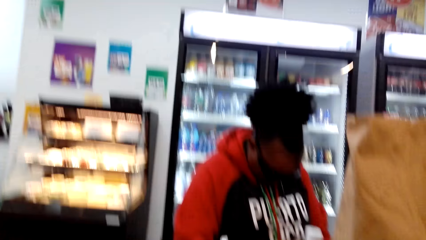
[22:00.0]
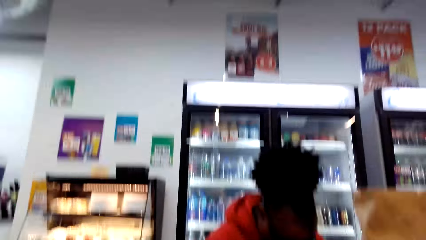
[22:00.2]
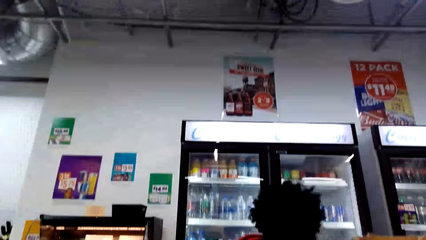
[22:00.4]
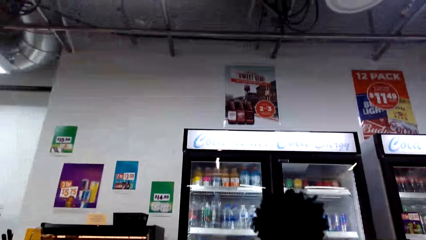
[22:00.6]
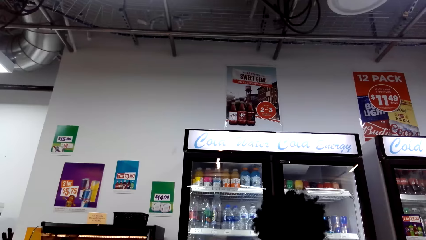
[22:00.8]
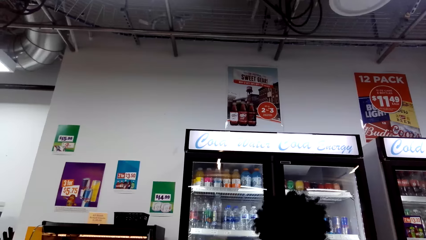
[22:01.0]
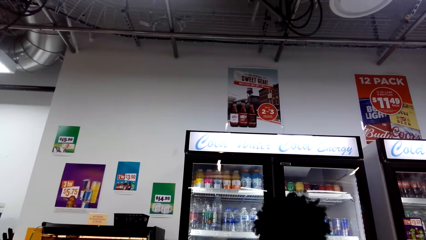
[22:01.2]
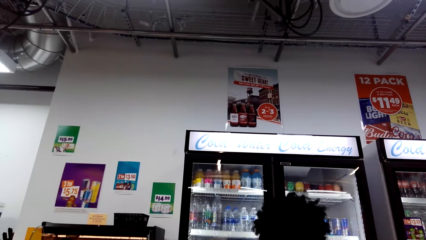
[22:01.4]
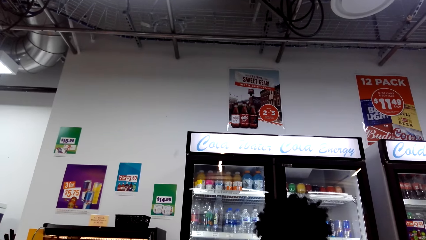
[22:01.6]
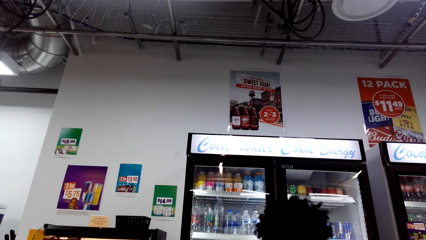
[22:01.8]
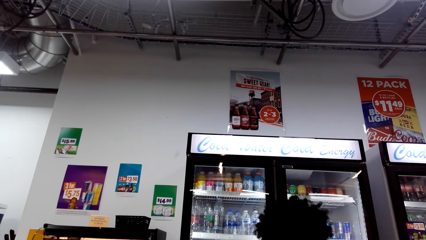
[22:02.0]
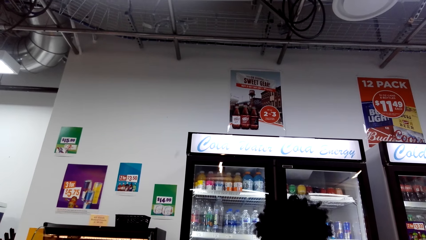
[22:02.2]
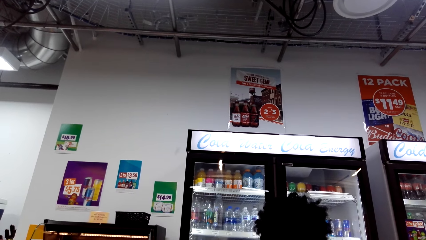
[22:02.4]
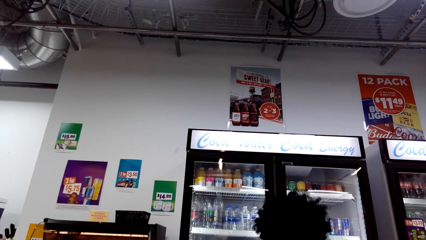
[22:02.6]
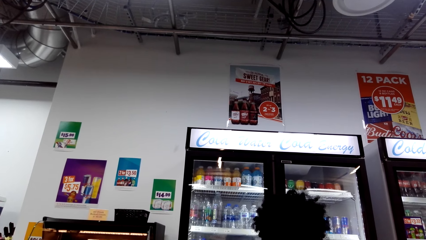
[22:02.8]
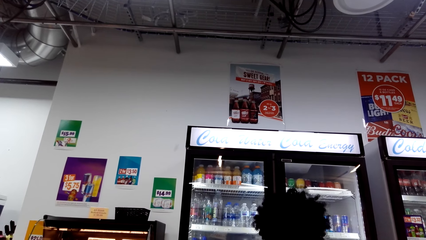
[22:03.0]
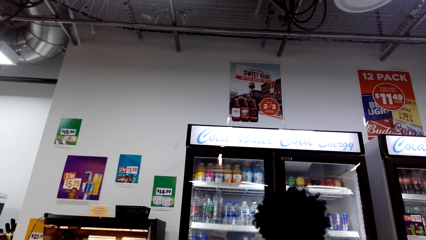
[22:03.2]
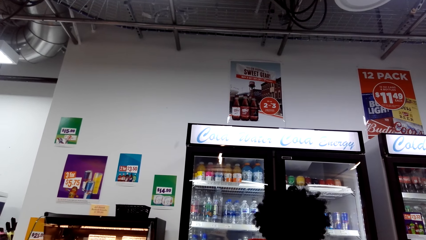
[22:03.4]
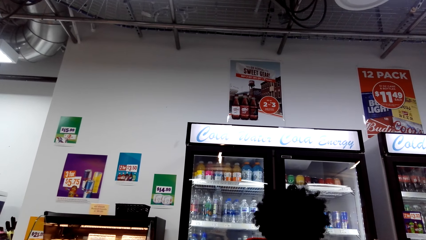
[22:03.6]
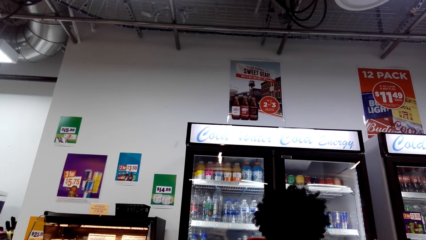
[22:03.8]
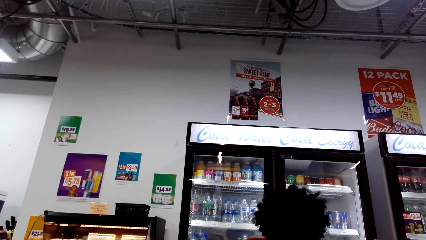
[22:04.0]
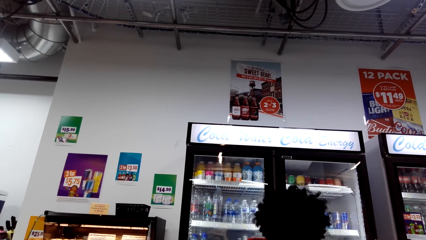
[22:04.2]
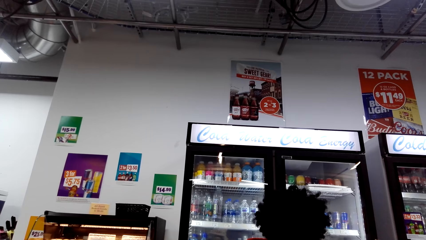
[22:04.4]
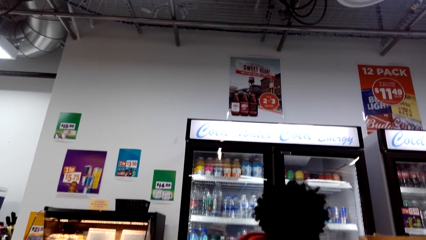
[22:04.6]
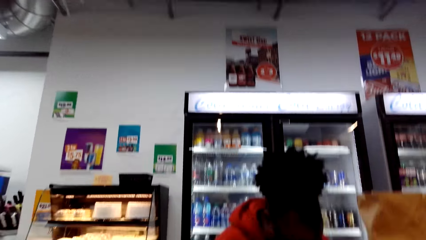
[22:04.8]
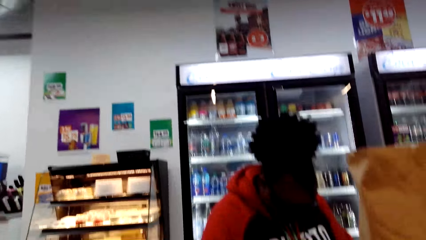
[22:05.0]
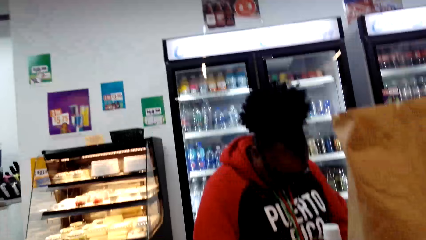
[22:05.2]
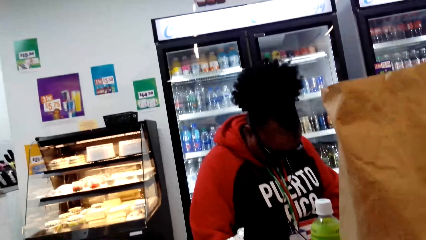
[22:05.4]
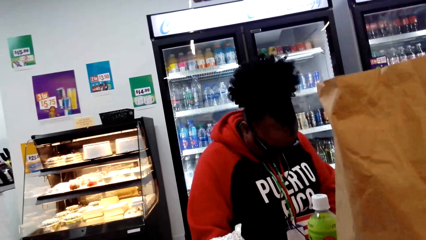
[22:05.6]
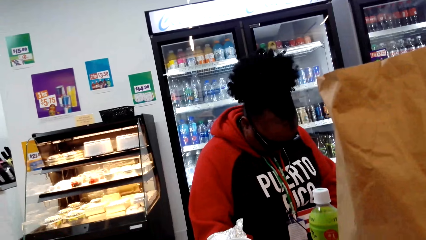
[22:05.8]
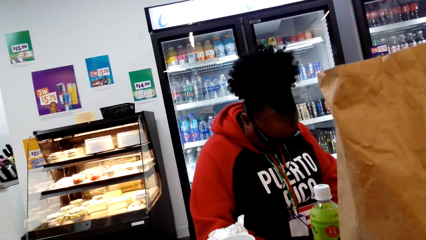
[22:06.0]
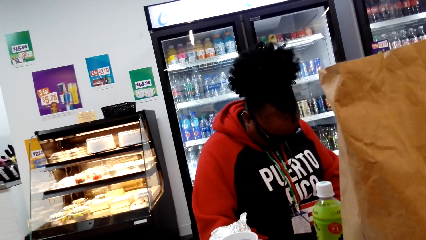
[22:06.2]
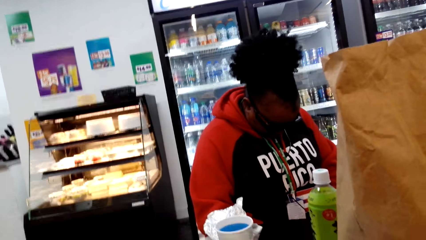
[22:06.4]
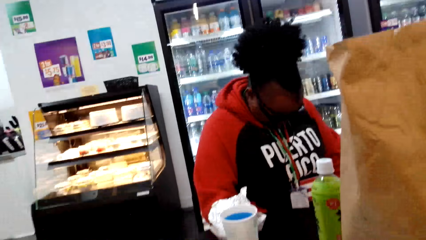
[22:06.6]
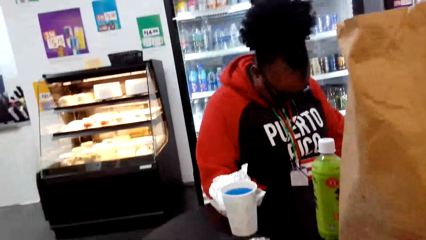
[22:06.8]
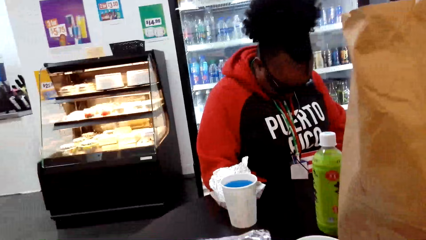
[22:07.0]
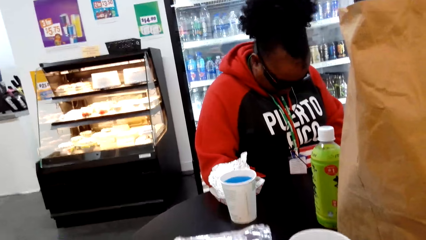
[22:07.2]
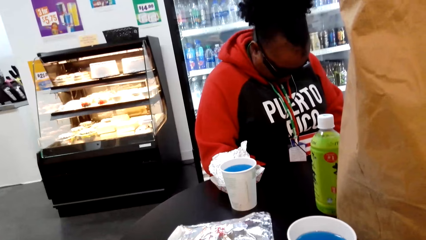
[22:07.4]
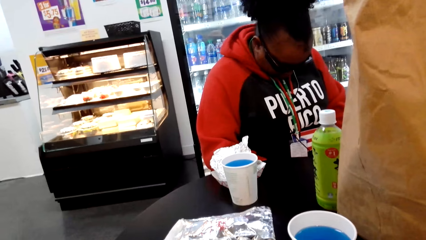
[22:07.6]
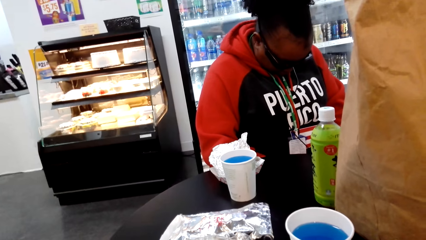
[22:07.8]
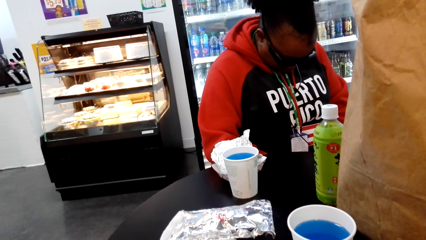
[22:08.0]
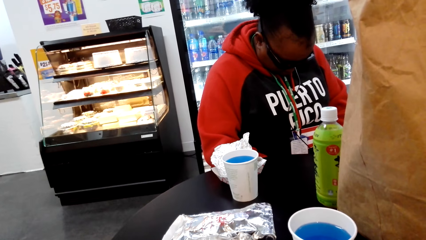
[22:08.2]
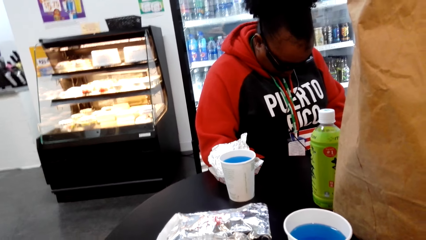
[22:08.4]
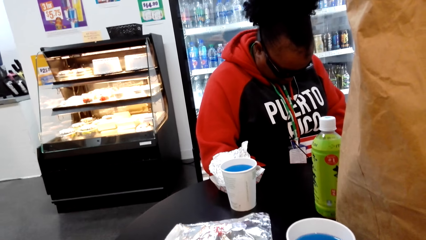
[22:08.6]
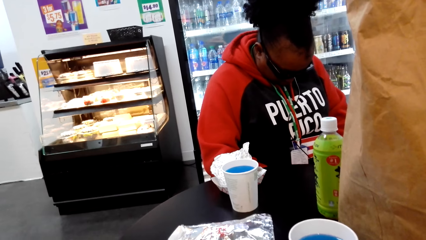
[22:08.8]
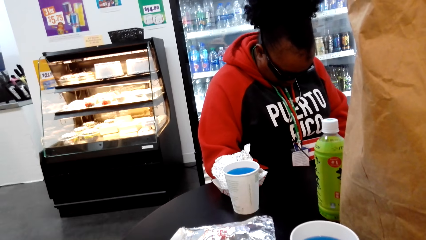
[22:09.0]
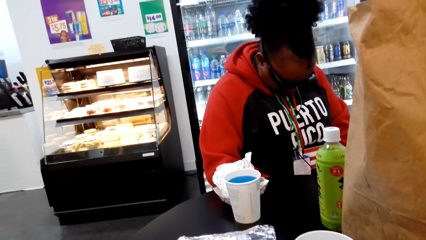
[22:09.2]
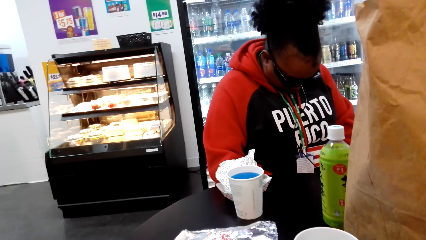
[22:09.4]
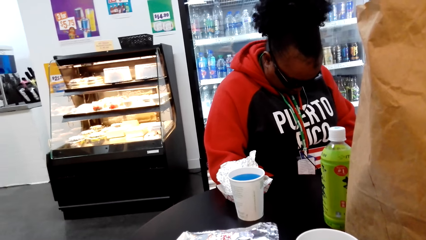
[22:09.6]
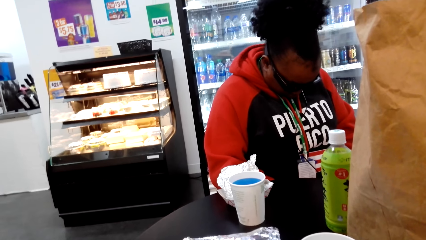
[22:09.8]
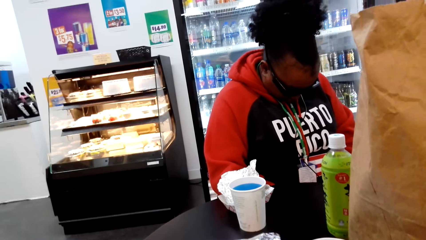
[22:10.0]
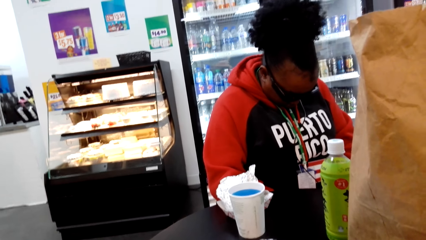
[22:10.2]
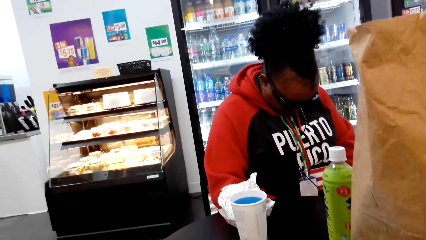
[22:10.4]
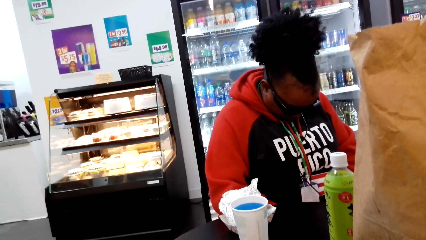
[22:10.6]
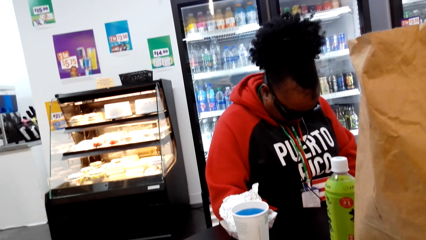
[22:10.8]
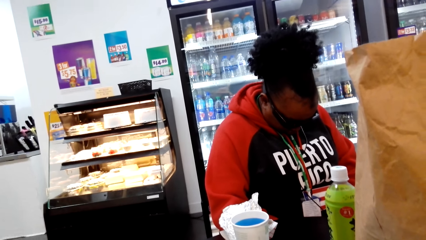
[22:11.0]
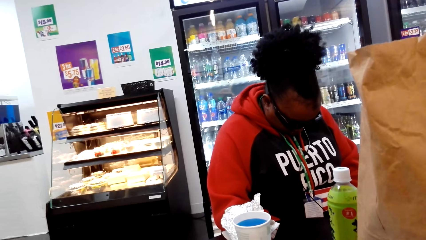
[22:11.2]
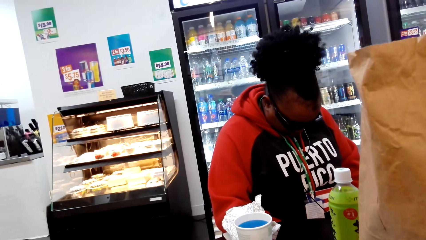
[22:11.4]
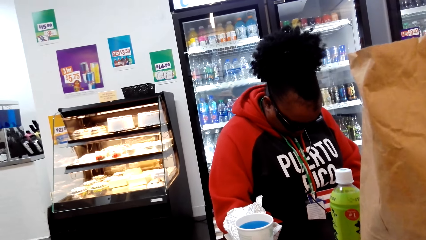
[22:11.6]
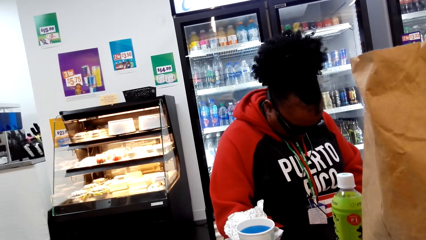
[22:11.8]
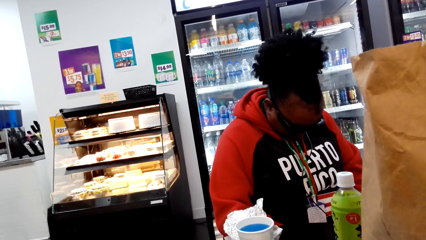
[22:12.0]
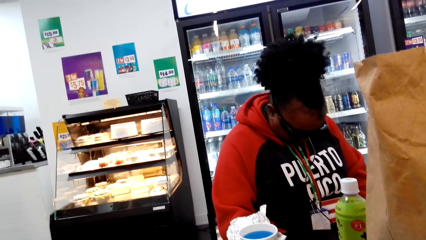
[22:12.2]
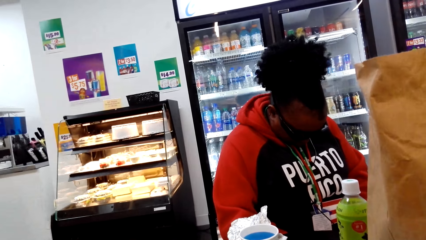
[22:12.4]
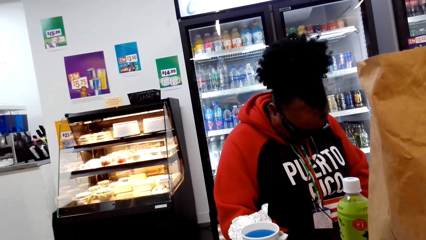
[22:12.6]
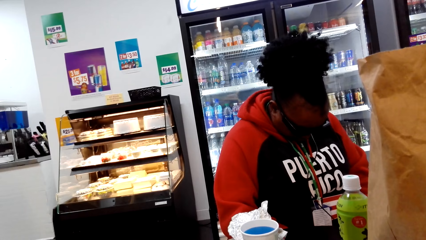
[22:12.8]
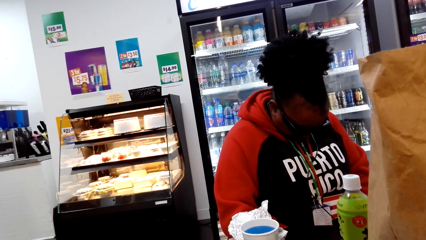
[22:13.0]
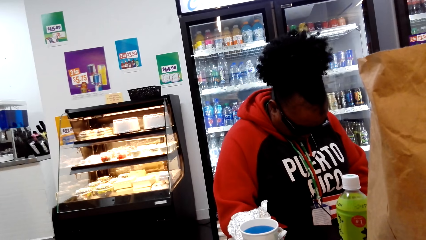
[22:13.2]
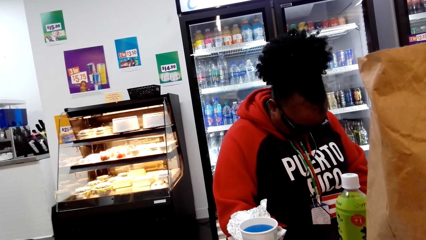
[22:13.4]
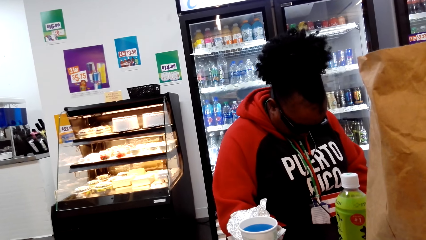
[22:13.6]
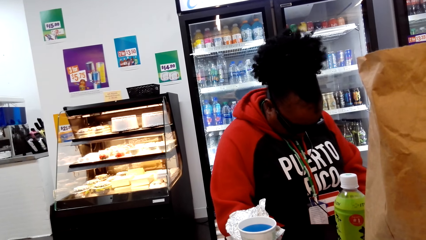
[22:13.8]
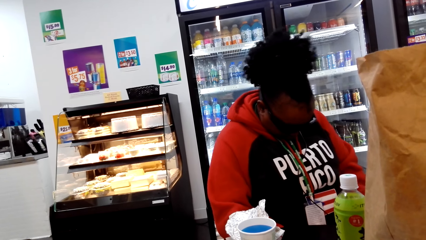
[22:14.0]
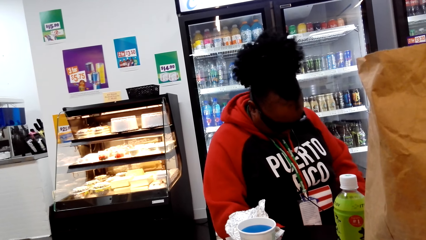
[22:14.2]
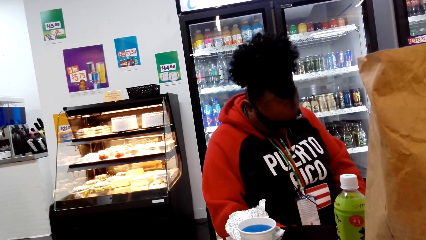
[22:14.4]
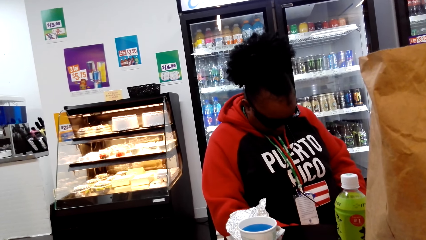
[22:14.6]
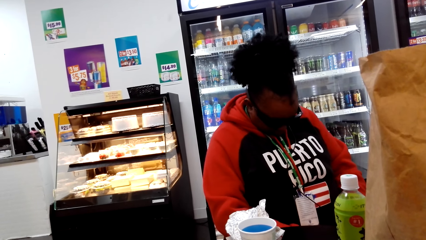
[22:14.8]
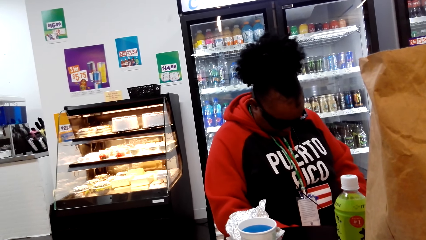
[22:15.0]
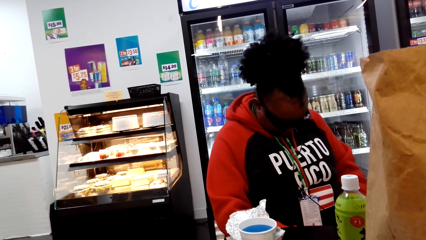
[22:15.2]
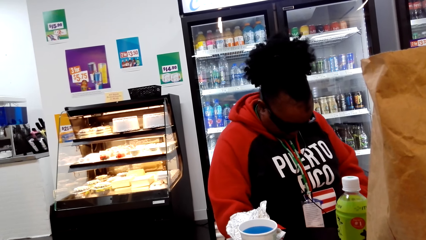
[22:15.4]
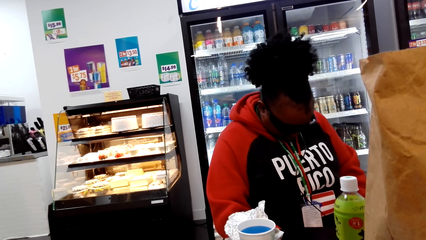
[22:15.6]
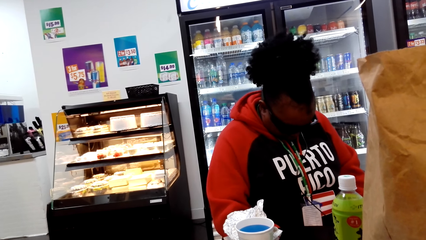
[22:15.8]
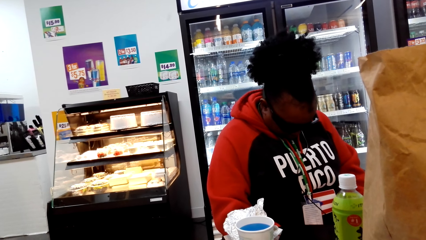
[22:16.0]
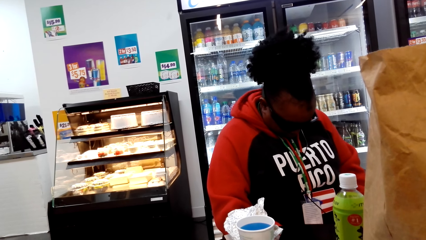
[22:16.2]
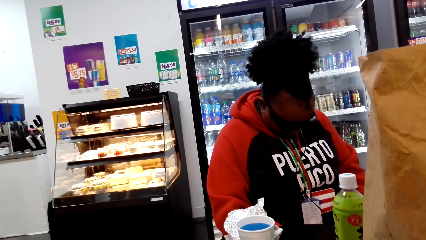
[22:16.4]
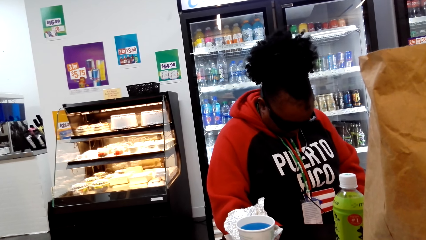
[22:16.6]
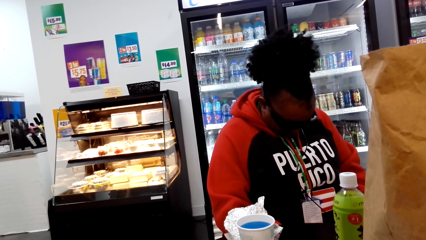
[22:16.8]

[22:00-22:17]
The camera wearer looks around. A woman moves. The camera wearer looks at the woman.
